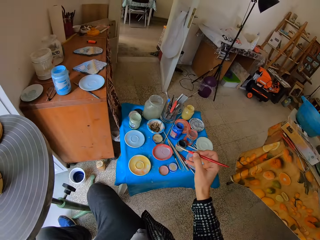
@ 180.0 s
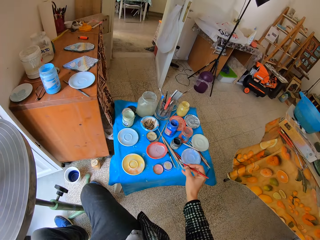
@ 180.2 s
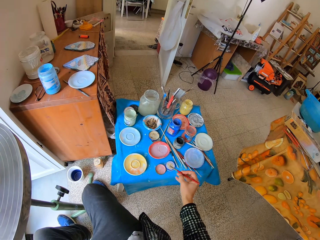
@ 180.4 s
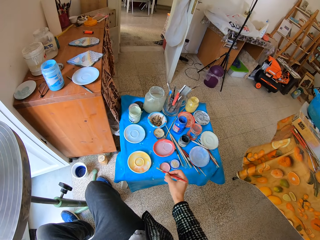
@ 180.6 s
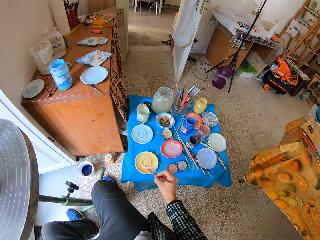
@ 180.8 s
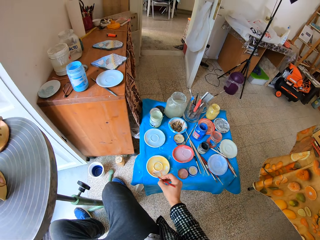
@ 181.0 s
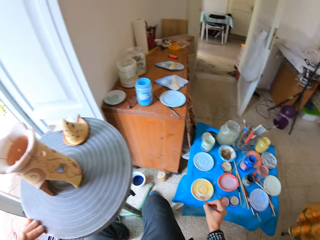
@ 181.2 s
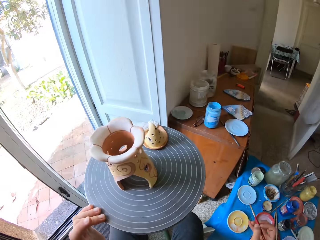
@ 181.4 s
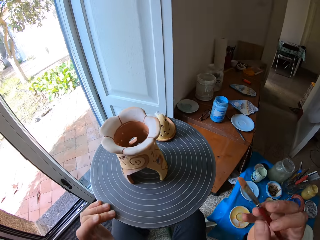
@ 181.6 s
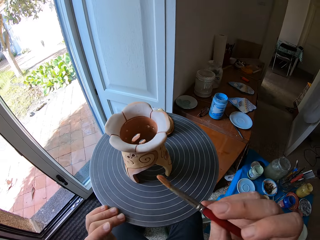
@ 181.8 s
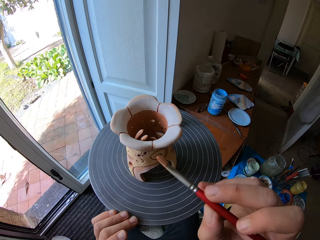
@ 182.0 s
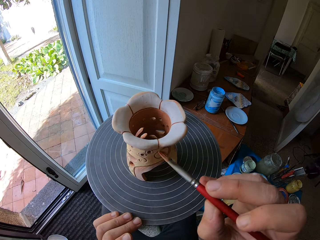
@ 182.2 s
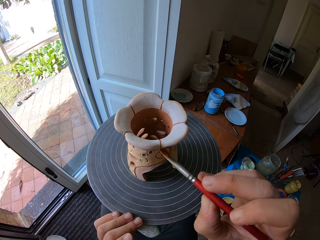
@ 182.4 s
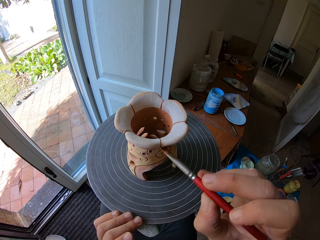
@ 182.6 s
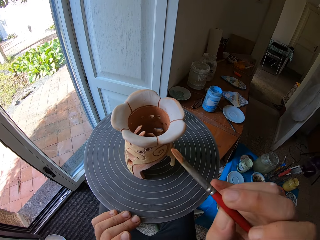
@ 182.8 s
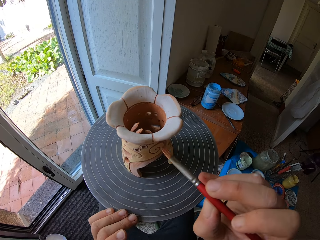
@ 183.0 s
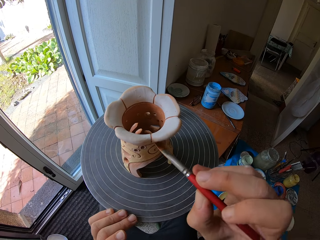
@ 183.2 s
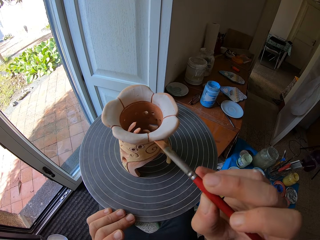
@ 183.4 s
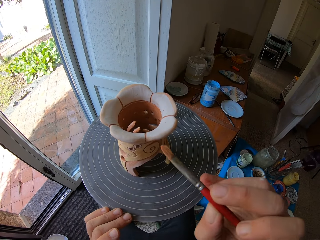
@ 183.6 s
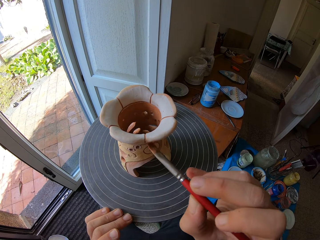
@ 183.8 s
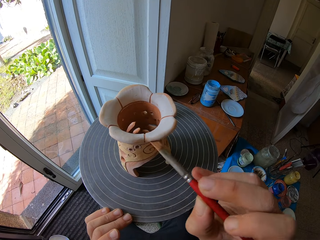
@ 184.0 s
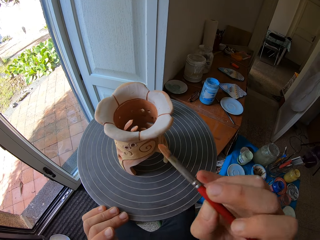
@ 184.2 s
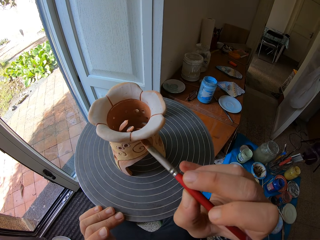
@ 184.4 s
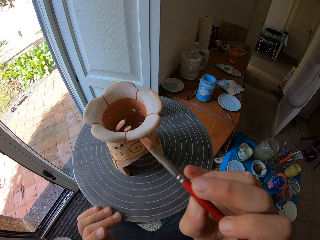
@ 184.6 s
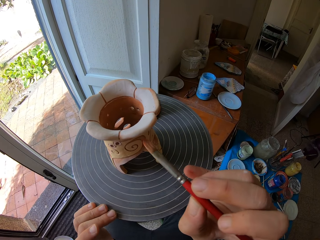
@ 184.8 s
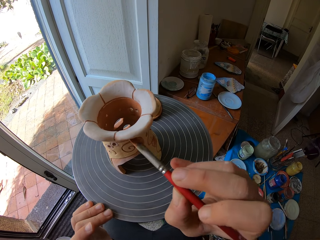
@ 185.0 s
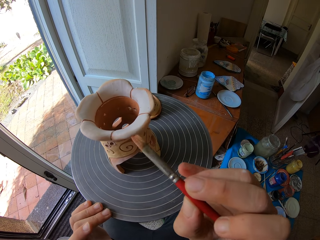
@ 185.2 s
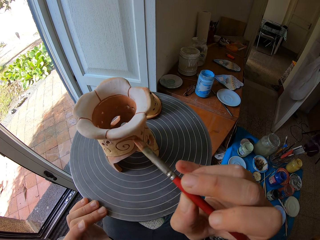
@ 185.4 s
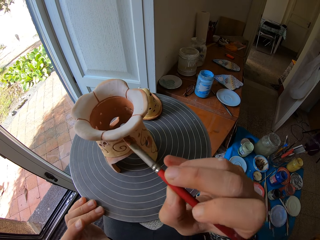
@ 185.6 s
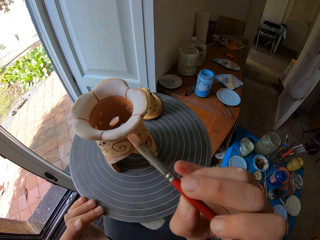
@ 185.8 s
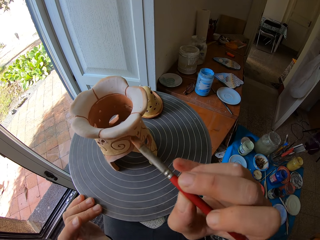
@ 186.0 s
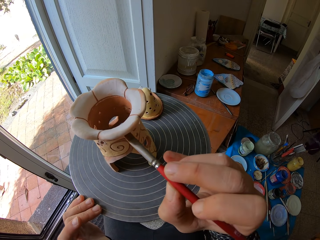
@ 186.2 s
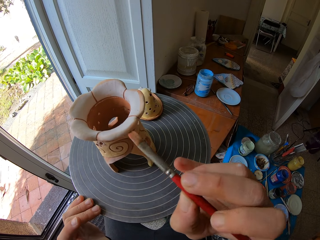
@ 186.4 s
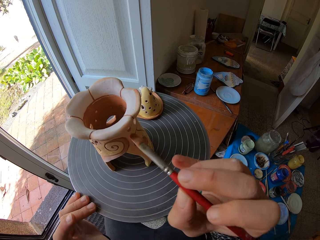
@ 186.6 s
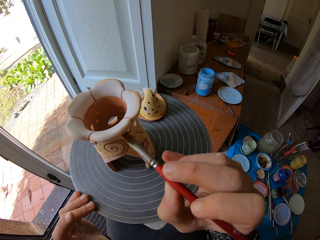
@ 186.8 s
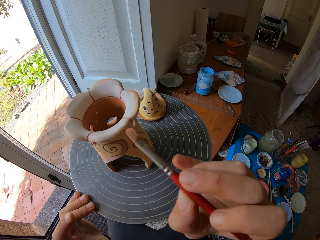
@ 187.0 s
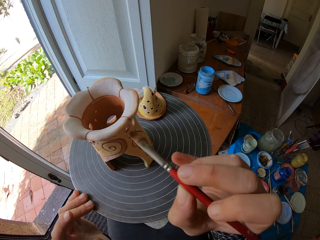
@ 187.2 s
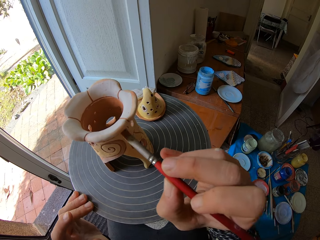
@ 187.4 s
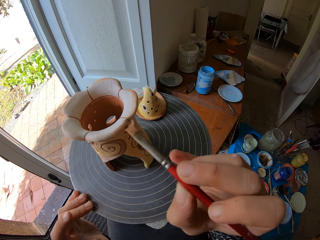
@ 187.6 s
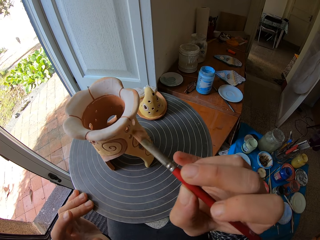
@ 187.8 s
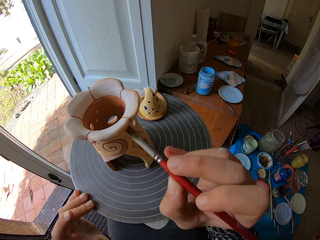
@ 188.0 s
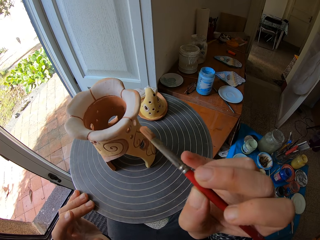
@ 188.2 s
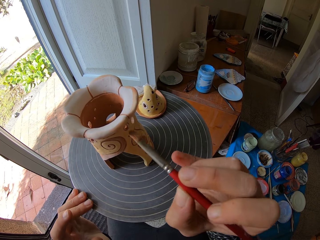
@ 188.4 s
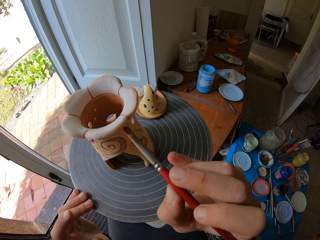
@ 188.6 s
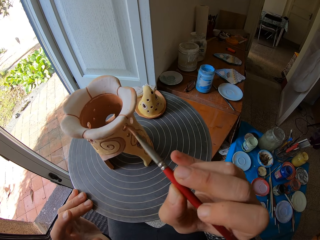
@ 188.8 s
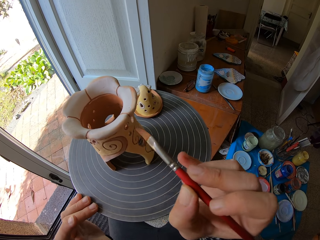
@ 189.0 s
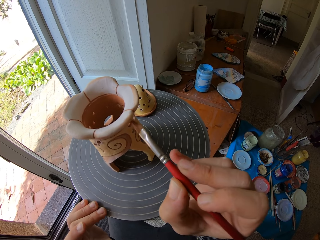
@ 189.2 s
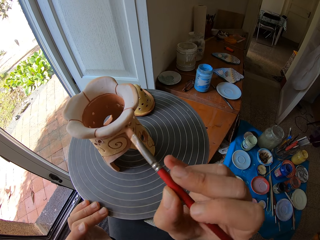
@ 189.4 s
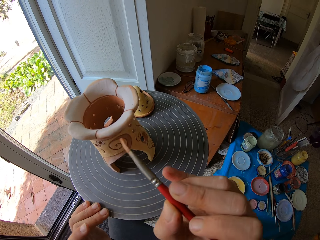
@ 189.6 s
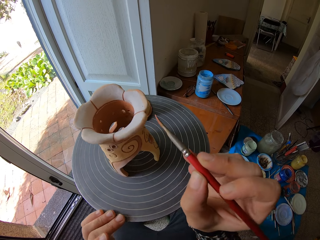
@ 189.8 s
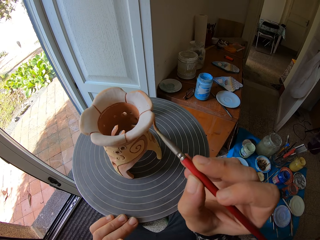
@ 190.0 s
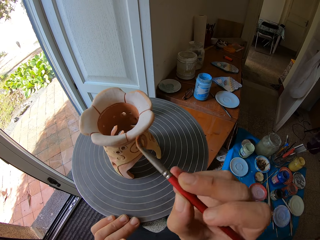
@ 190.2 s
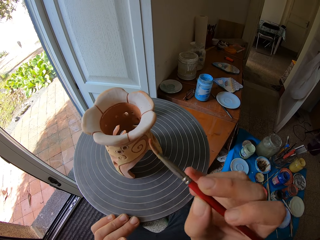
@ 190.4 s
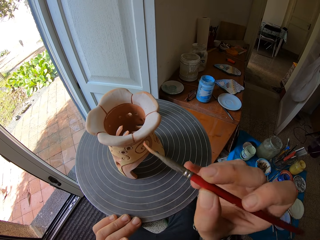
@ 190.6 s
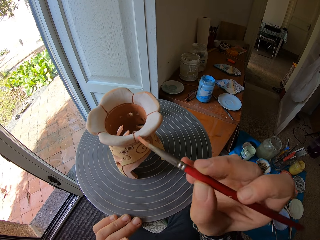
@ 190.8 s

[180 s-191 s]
The camera wearer mixes the paint on the paint tray with the paintbrush in his right hand. He scoops paint from the tray with the paintbrush. He paints the ceramic or wooden art on the rolling table with the paintbrush in his right hand.

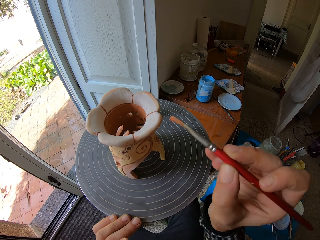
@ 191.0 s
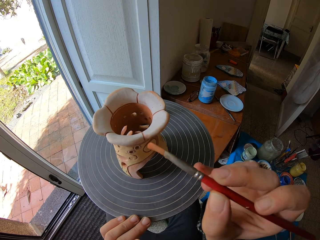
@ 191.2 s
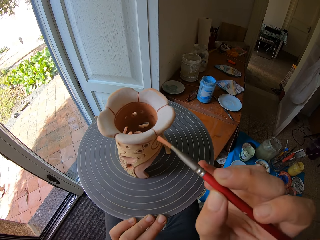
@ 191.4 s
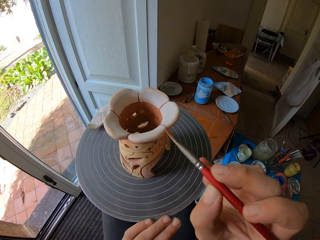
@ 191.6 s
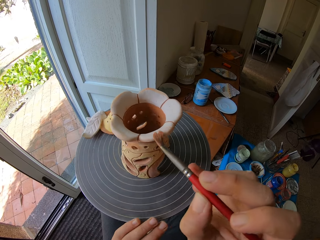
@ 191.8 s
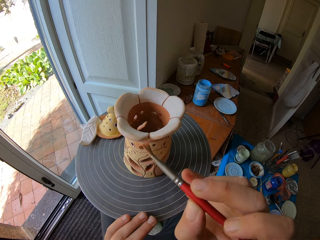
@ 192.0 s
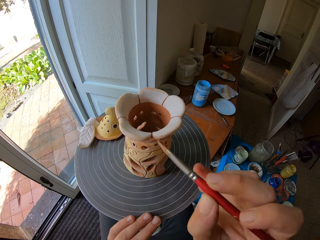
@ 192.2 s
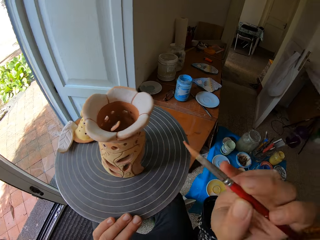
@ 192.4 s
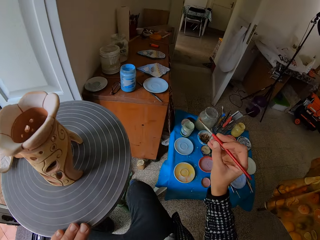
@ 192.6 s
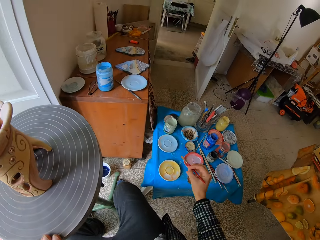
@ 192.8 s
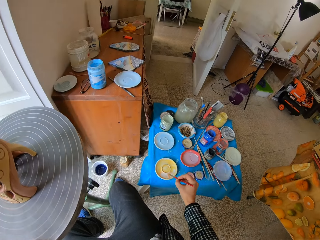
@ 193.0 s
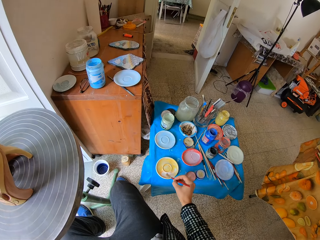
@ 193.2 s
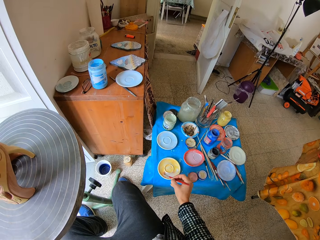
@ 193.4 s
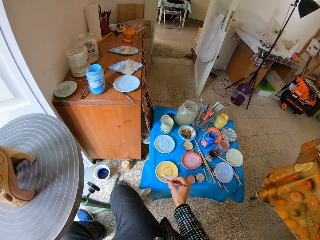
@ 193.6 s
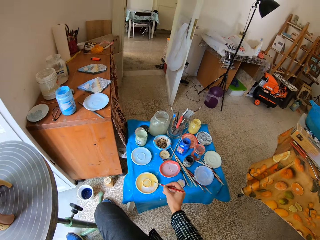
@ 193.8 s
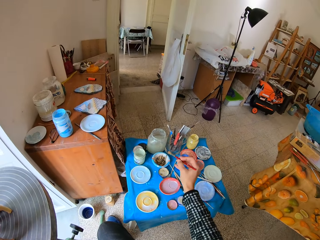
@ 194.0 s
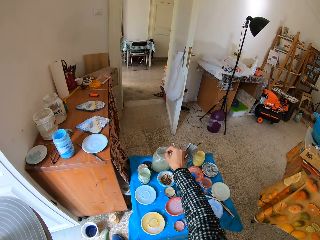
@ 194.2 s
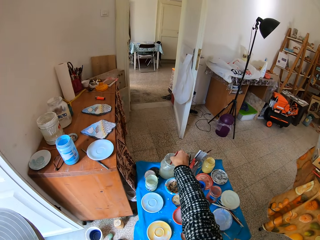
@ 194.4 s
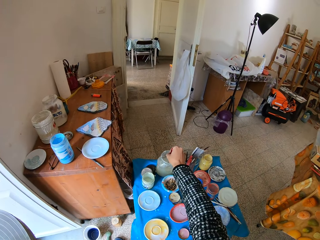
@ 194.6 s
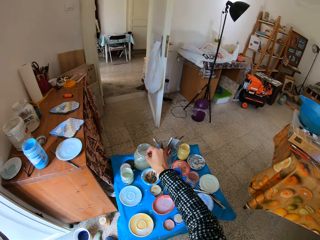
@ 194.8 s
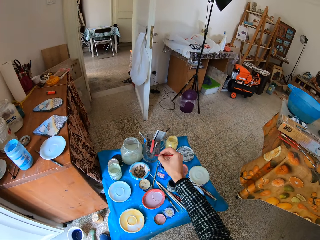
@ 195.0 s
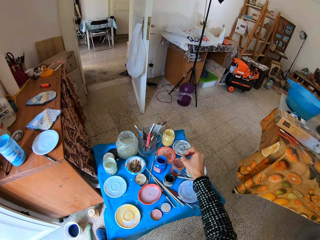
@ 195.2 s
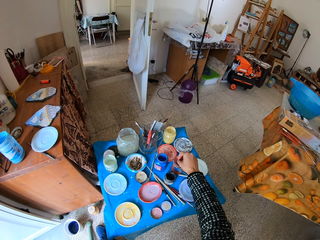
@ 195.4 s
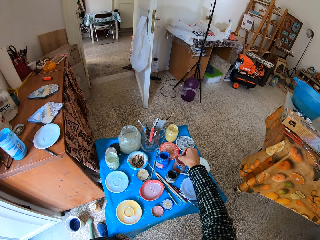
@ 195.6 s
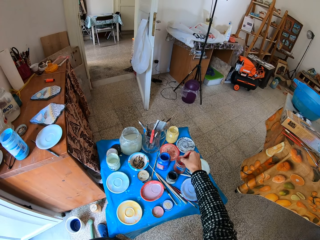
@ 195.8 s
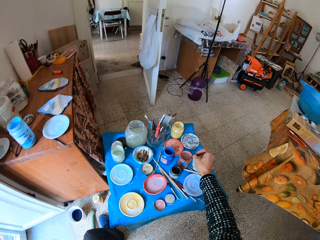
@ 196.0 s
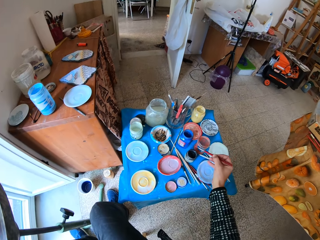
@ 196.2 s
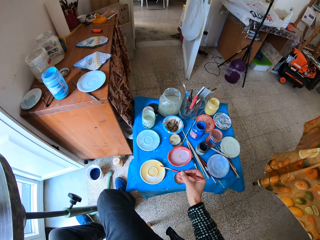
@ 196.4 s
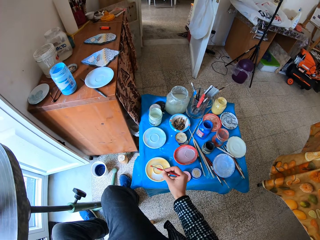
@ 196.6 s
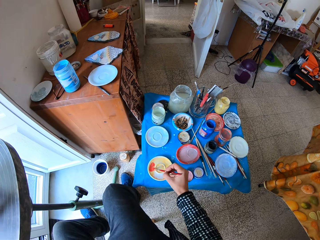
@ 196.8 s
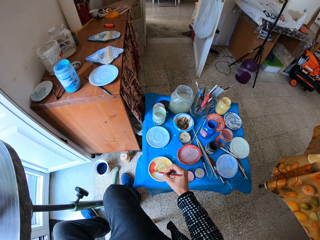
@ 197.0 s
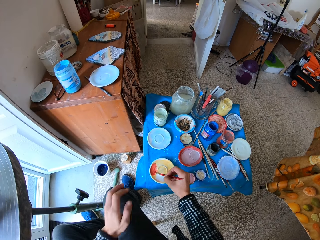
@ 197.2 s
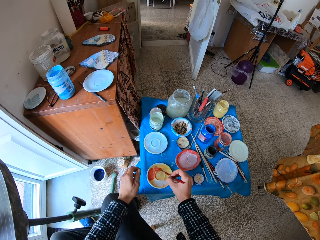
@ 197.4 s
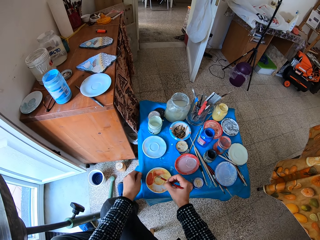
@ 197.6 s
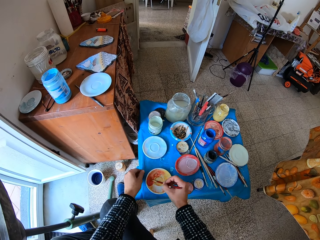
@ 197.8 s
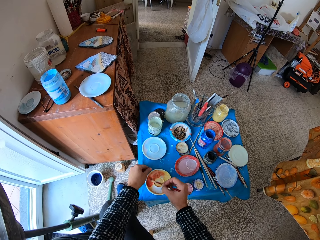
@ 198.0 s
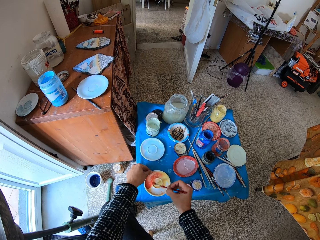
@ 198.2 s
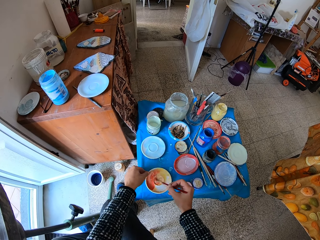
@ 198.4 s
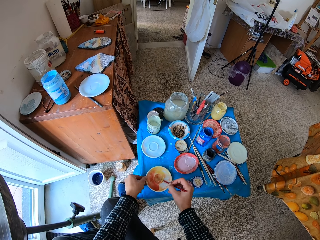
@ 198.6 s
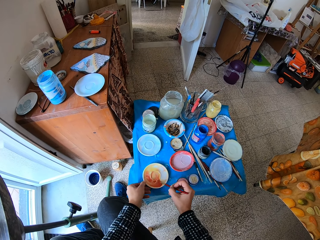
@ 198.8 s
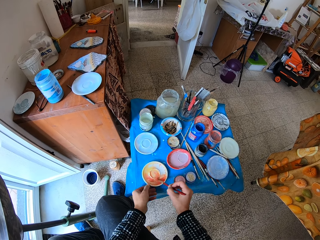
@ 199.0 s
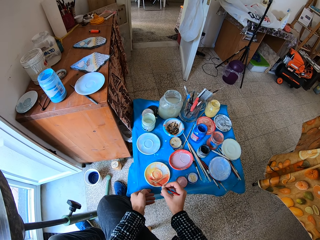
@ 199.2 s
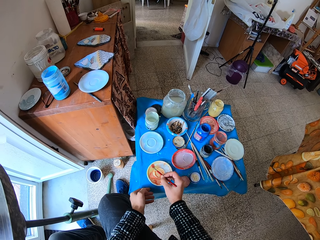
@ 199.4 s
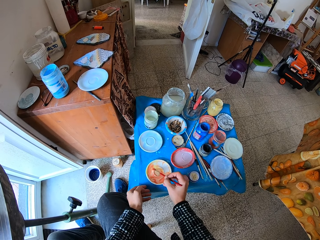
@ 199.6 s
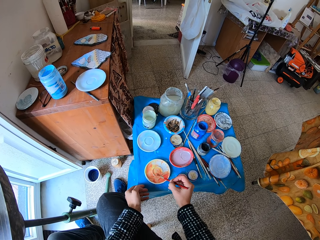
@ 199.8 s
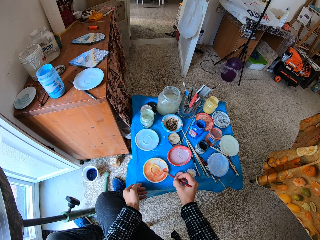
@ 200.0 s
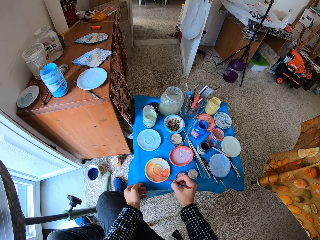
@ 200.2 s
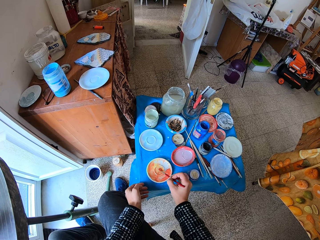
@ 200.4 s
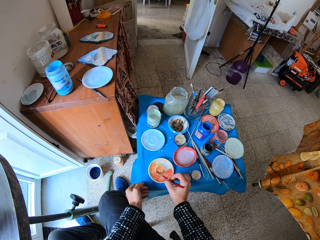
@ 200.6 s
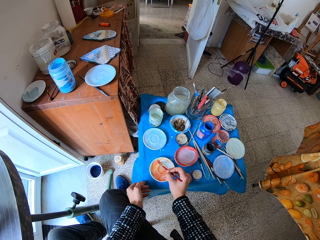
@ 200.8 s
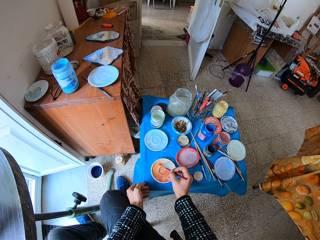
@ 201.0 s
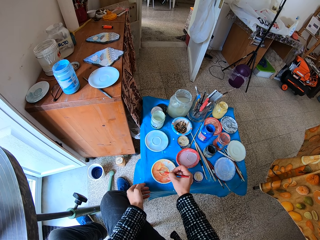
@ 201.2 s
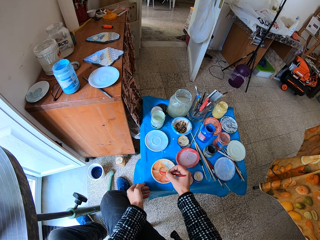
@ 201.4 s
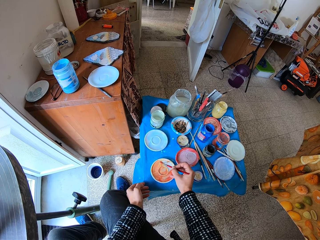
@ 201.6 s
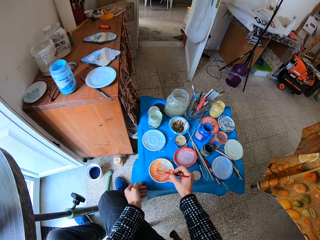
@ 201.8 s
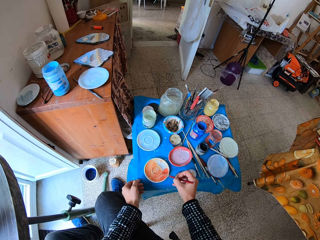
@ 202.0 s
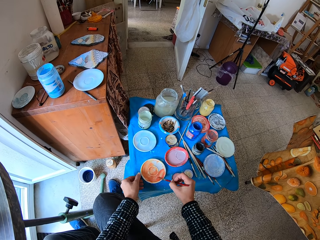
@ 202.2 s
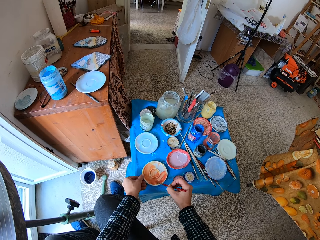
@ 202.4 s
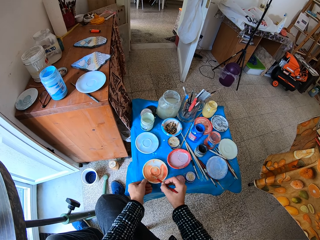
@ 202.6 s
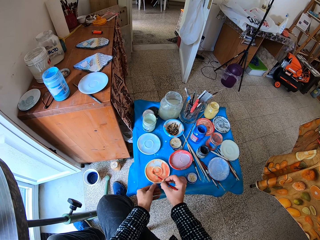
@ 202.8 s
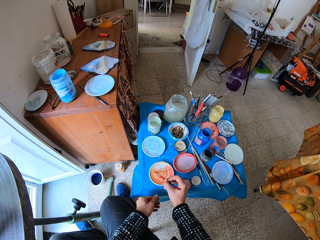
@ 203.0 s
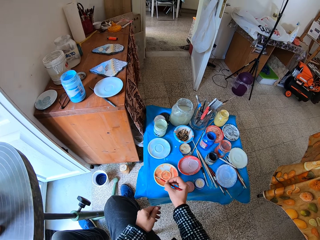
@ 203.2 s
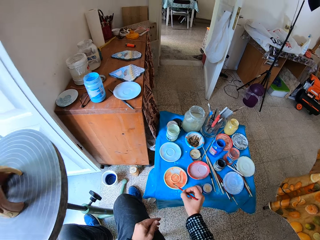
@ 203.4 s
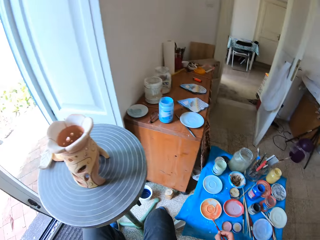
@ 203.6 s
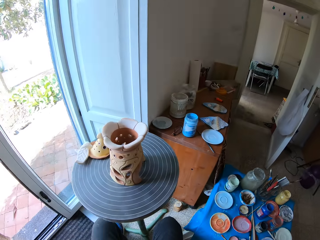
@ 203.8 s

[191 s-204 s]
The camera wearer mixes the paint on the paint tray with the paintbrush in his right hand. He scoops paint from the tray with the paintbrush. He dips the paintbrush into the jar of water with his right hand. He dabs the paintbrush on the edge of the jar of water with his right hand. He dips the paintbrush into the red paint jar with his right hand. He mixes the paint on the paint tray with the paintbrush in his right hand. He turns the paint tray on the table with his left hand. He mixes paint in the paint tray with the paintbrush. He turns the paint tray on the table with his left hand.
